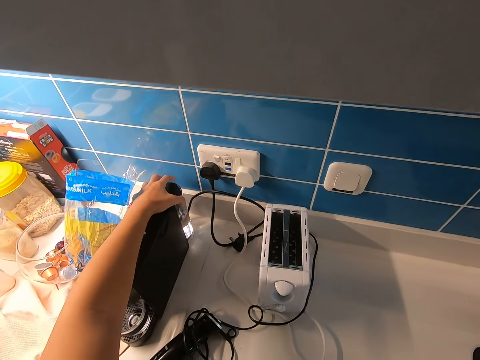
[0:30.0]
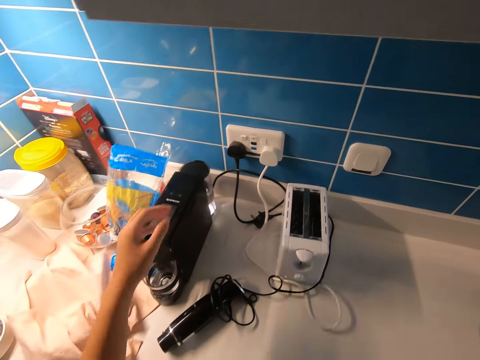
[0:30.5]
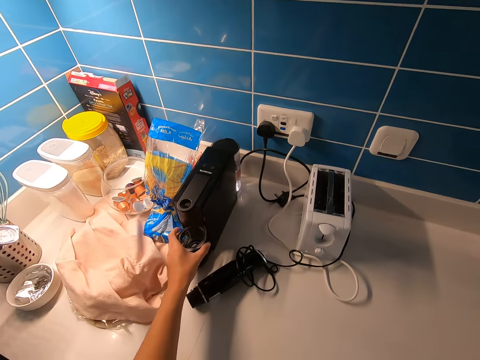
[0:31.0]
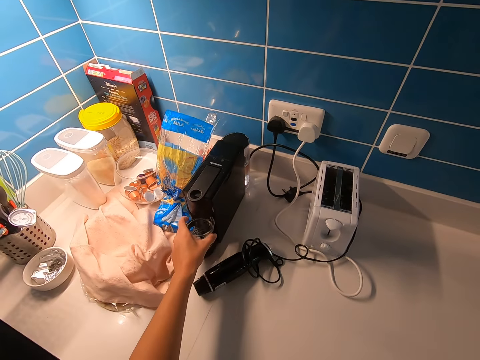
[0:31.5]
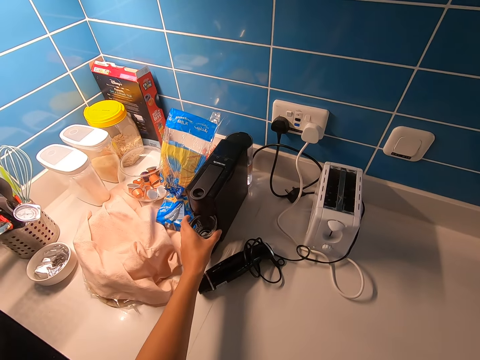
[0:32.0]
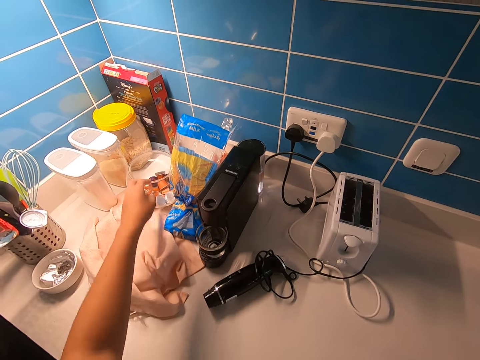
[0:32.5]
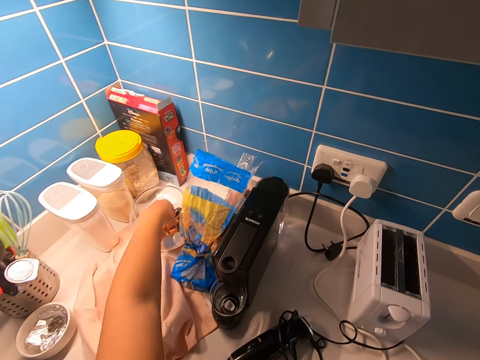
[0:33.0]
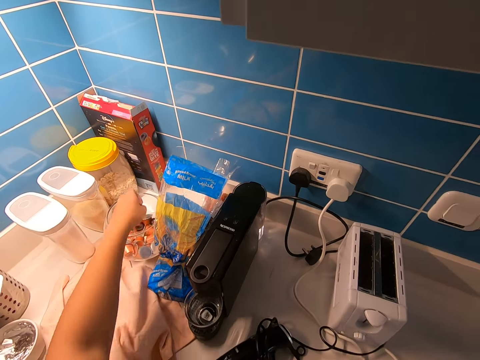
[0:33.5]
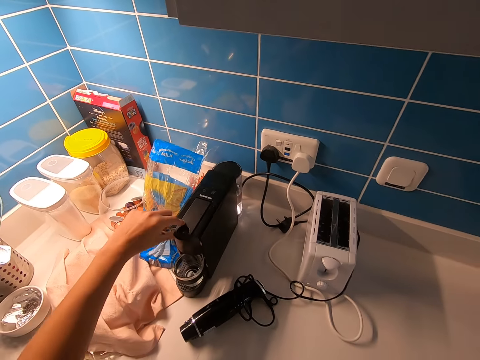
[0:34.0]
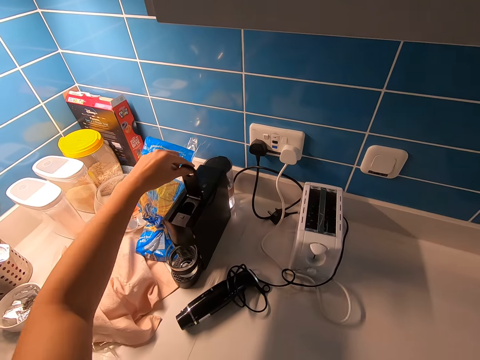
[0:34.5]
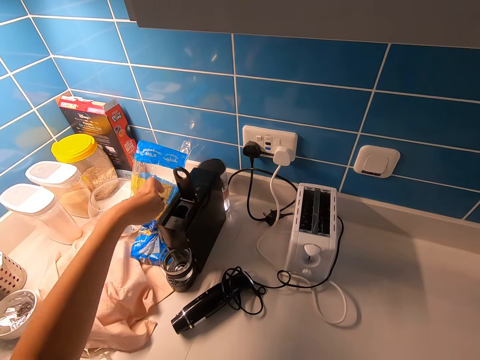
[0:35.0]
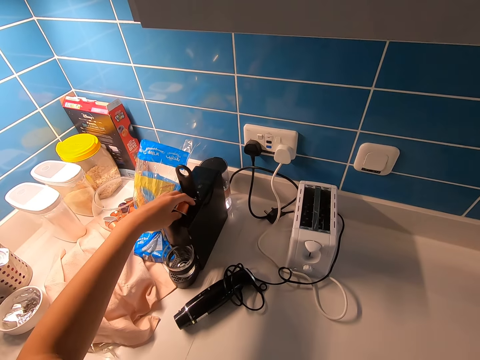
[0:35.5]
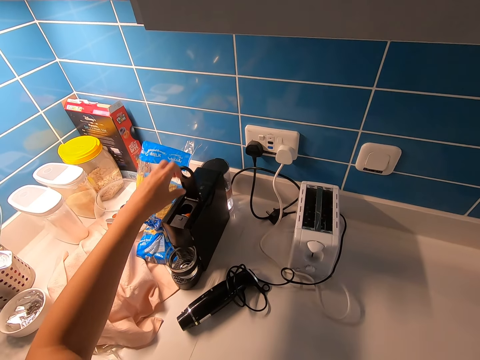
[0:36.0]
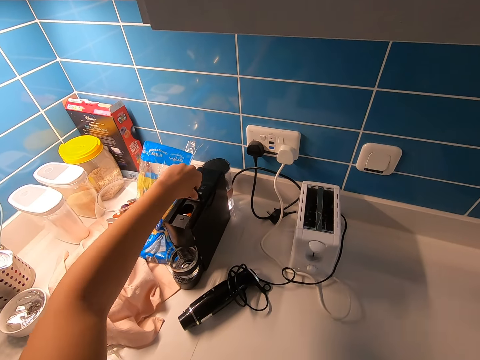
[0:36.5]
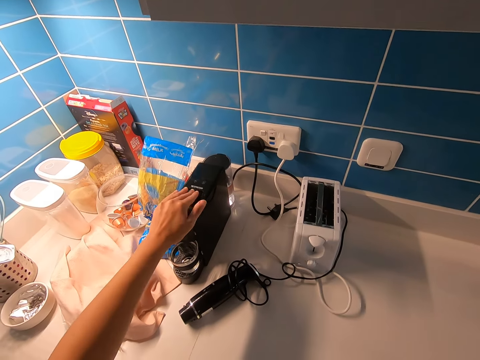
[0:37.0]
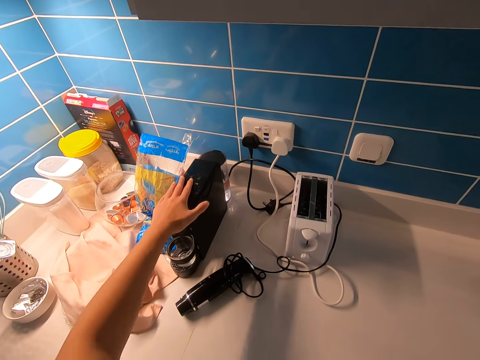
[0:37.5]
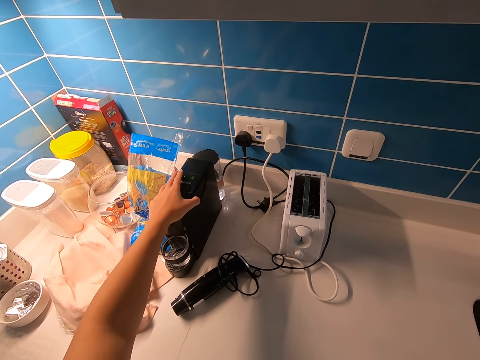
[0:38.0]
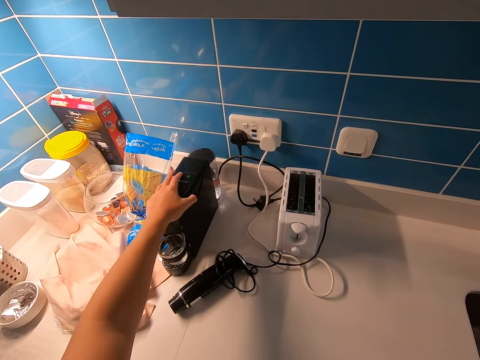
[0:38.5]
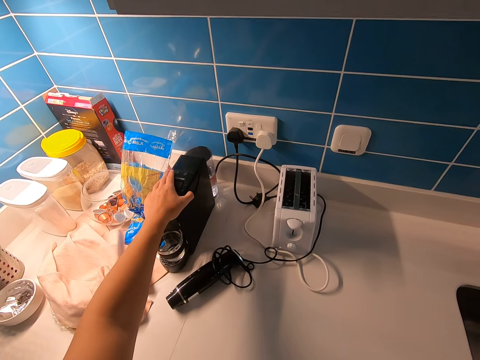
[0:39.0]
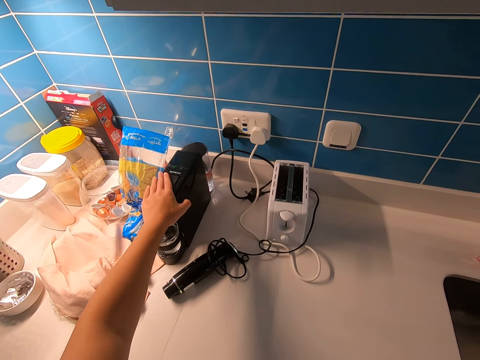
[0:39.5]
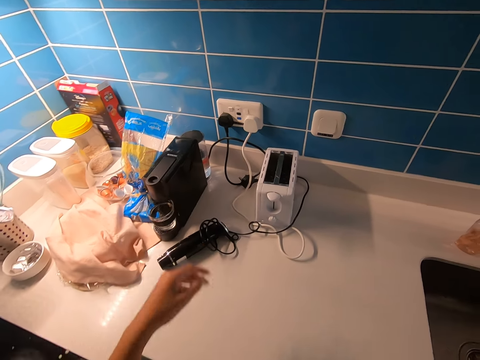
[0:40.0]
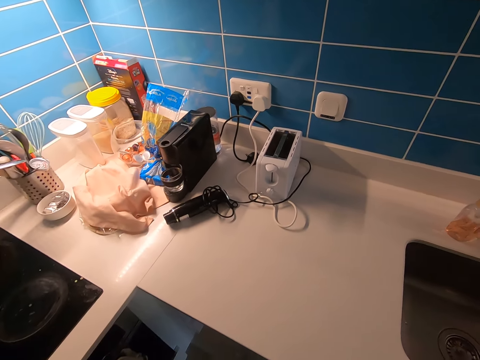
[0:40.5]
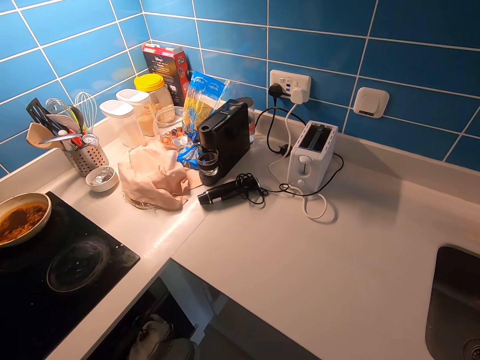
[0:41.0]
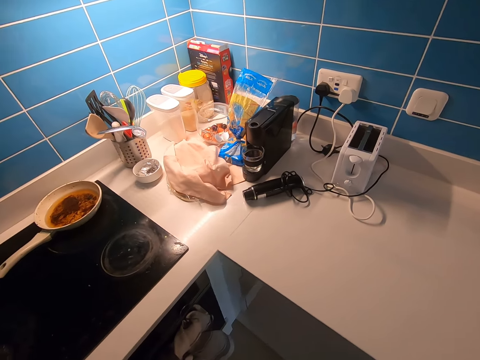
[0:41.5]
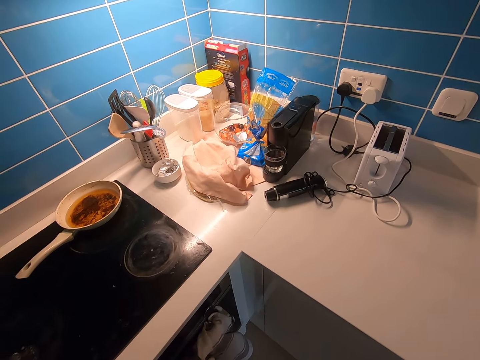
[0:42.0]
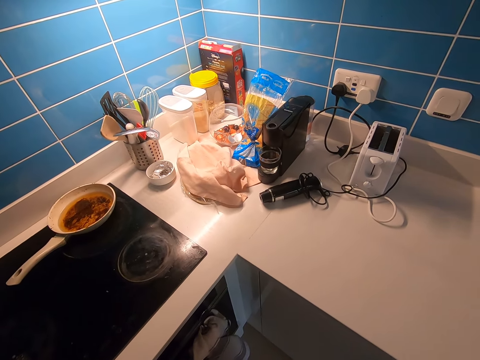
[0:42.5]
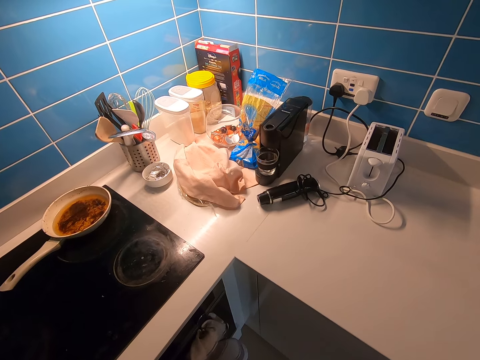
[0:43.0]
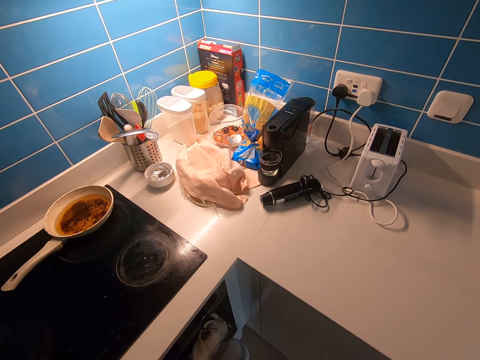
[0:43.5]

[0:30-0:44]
The camera wearer adjusts the cup in the coffee maker. They pick up a coffee pack from the table. They open the coffee box in the coffee maker. They put the coffee pack in the coffee maker. They close the coffee box in the coffee maker. They press a button on the coffee maker.

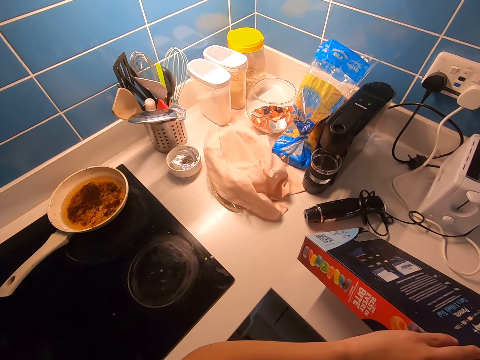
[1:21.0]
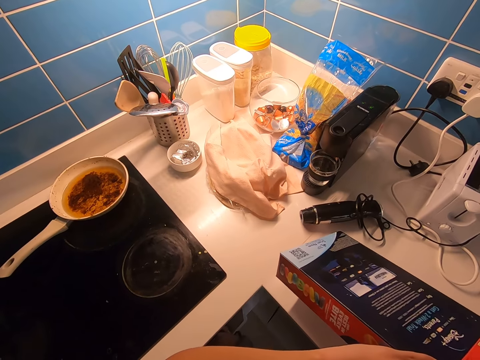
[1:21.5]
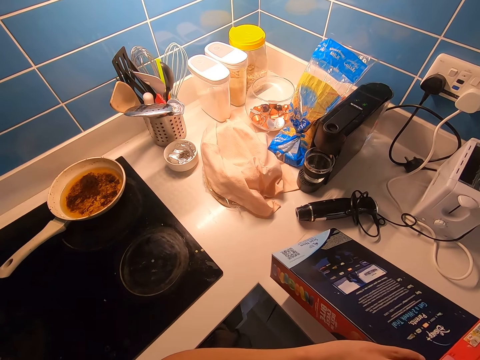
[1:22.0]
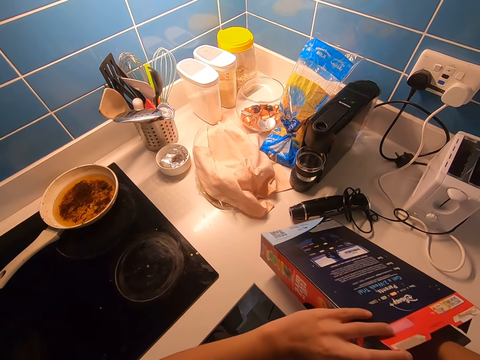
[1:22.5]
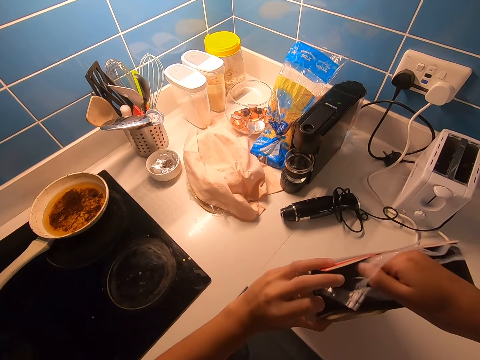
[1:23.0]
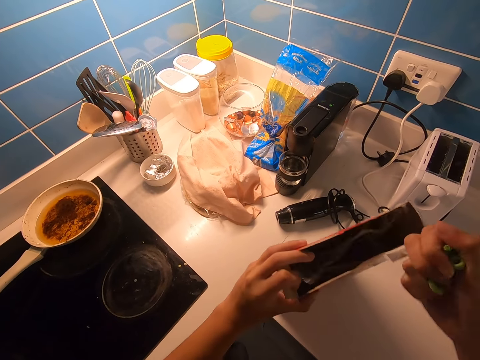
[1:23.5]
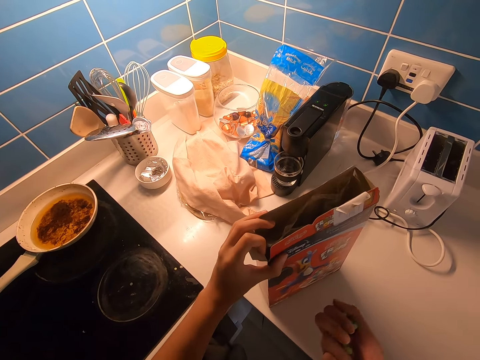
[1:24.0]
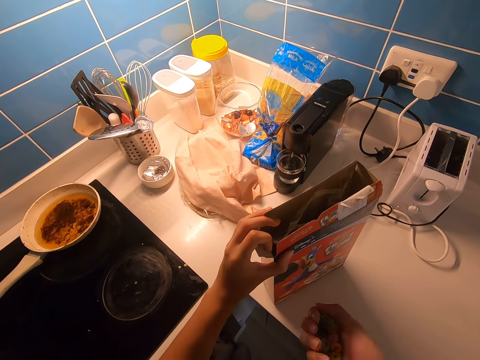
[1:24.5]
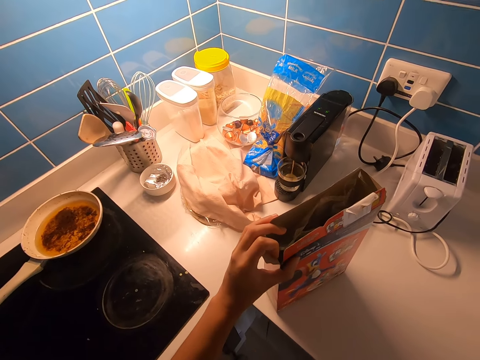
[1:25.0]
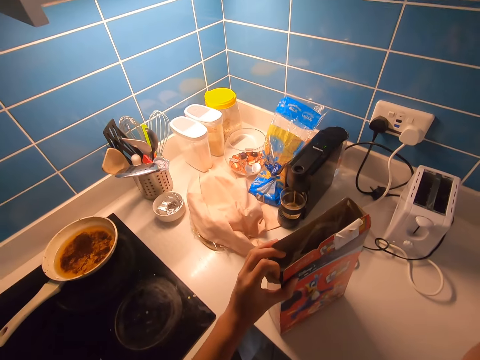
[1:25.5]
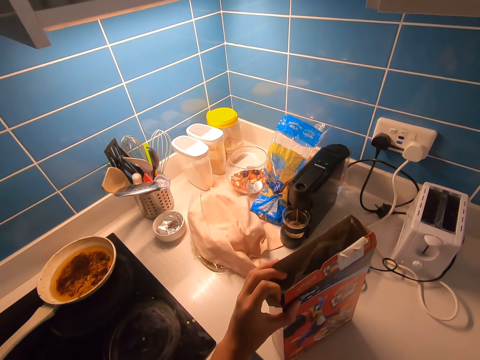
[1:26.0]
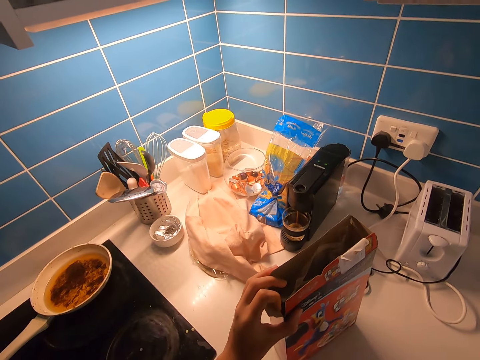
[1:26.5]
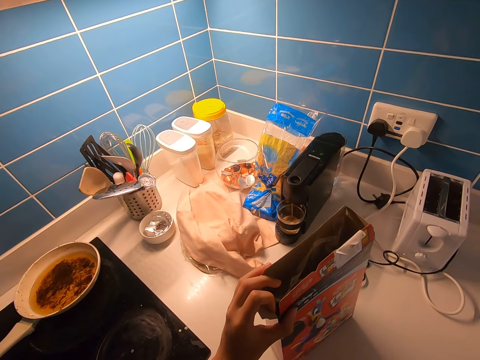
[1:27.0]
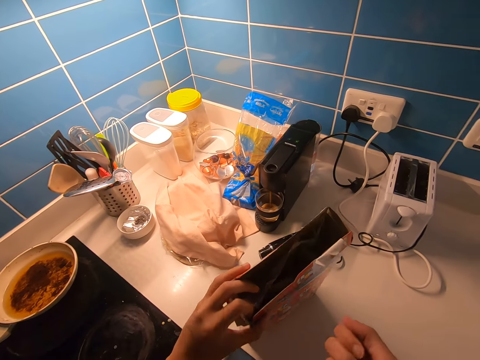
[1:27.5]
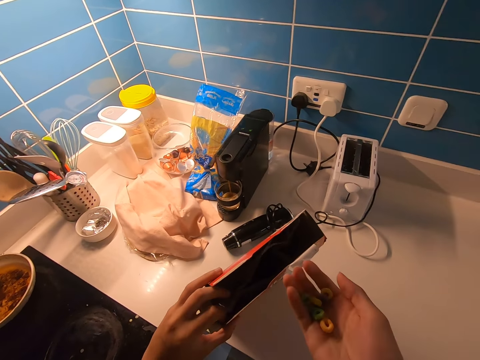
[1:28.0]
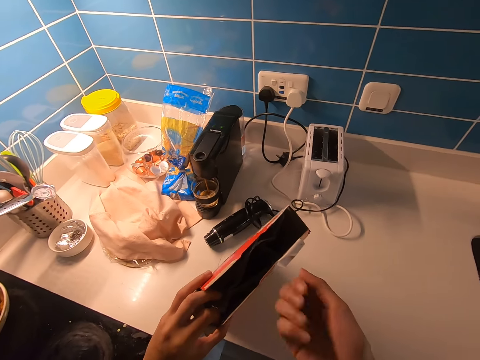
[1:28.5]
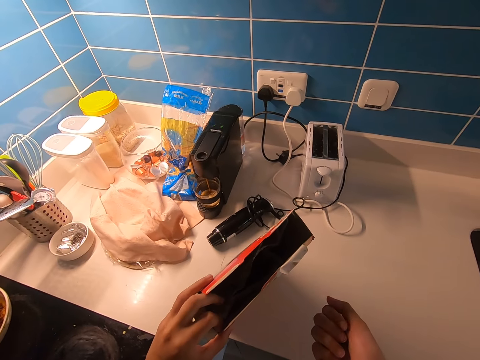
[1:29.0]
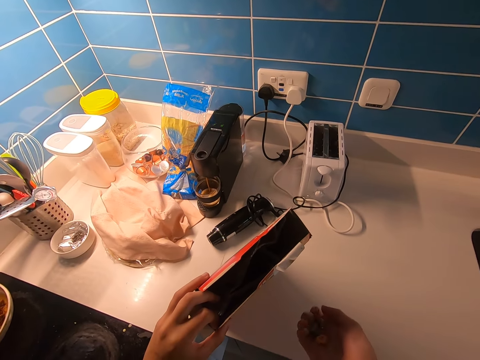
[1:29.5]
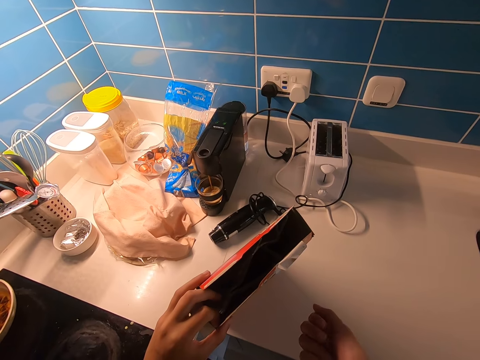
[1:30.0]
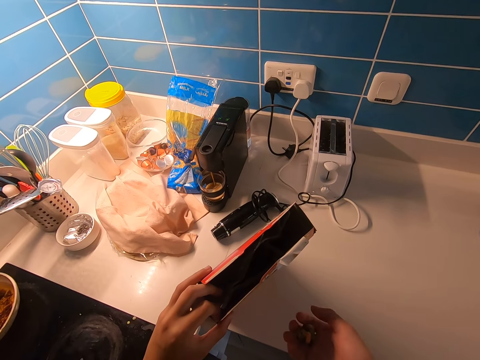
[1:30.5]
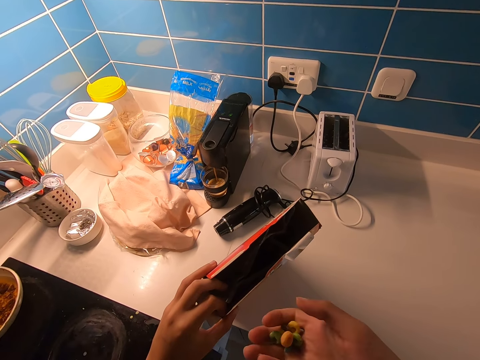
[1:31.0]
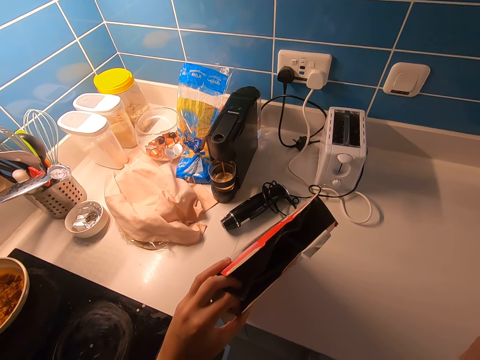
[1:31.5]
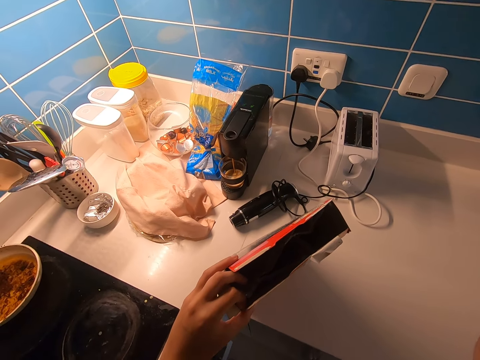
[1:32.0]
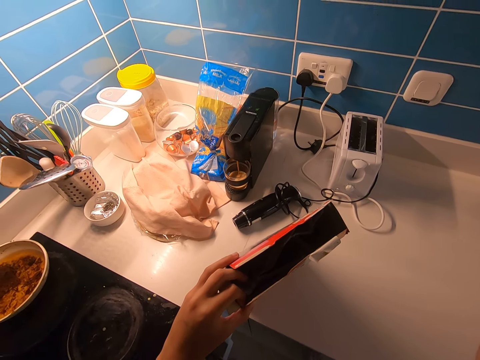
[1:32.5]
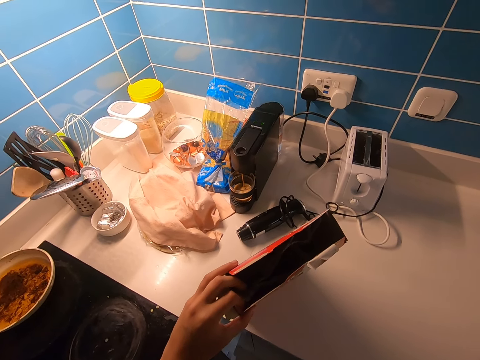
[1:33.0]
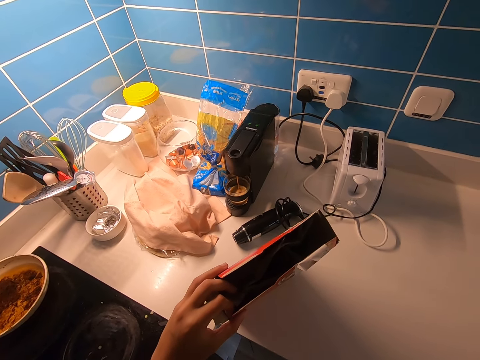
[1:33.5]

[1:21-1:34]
The camera wearer puts a hand inside a cereal box. He removes cereals with a hand. He eats the cereal from his hand.
